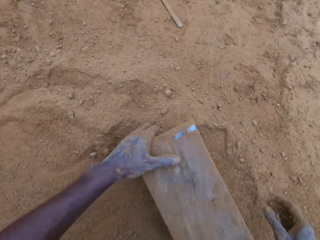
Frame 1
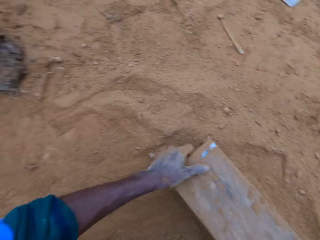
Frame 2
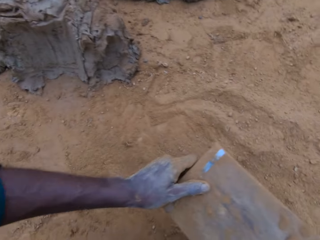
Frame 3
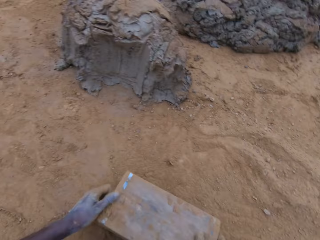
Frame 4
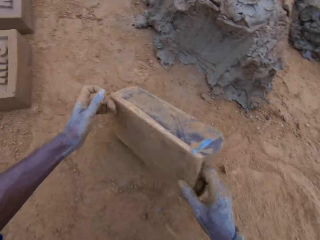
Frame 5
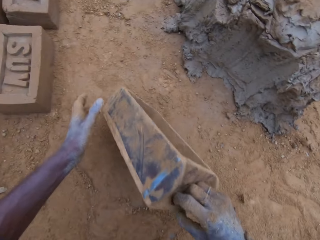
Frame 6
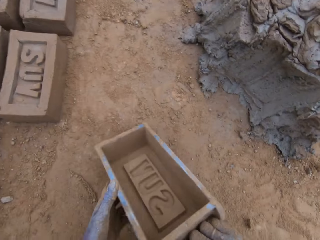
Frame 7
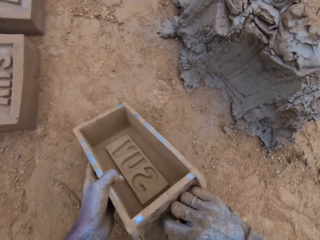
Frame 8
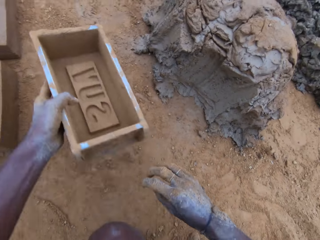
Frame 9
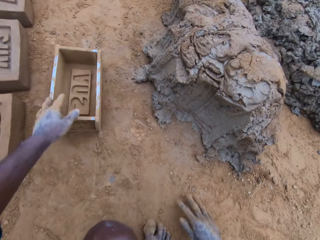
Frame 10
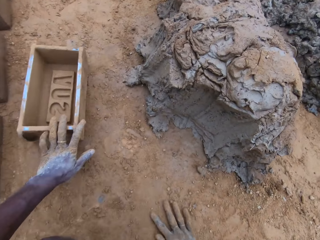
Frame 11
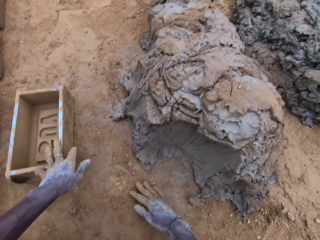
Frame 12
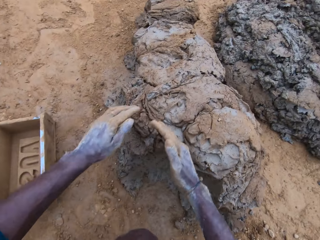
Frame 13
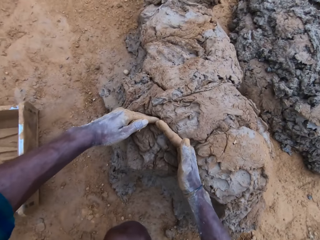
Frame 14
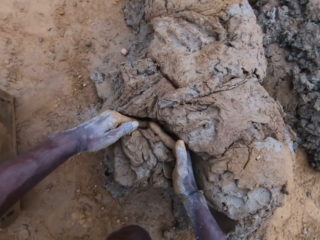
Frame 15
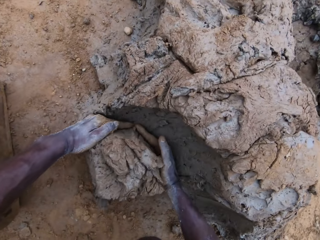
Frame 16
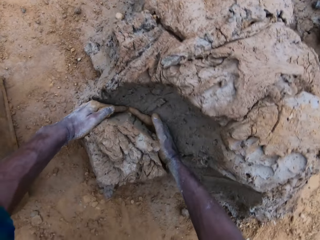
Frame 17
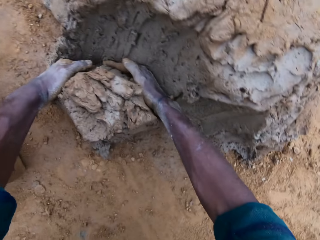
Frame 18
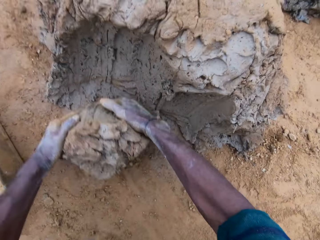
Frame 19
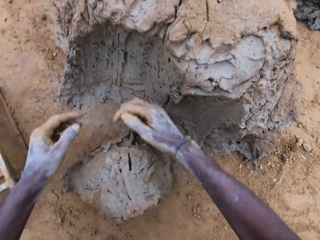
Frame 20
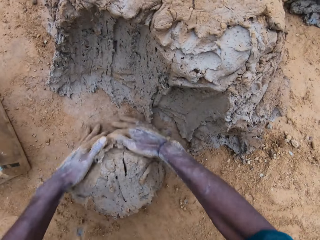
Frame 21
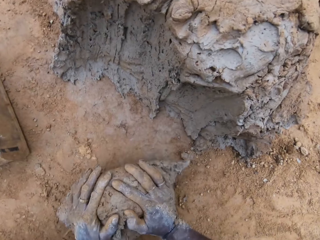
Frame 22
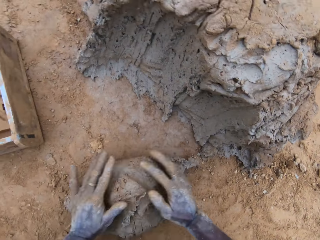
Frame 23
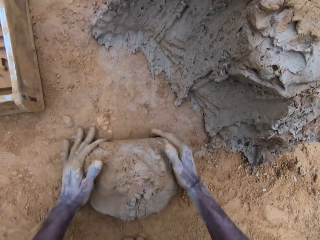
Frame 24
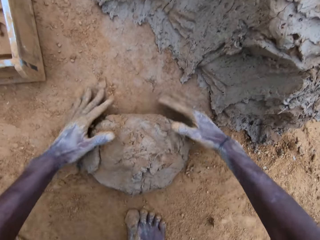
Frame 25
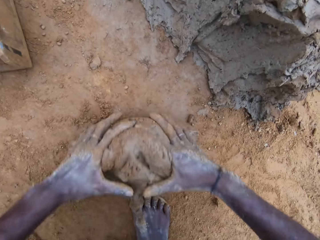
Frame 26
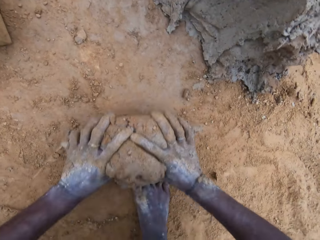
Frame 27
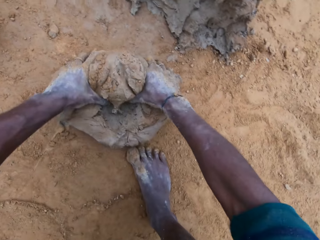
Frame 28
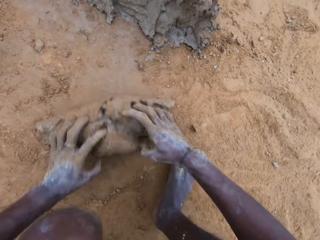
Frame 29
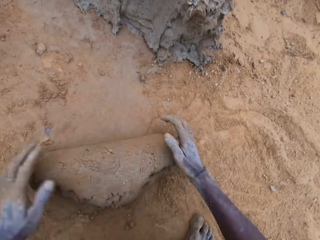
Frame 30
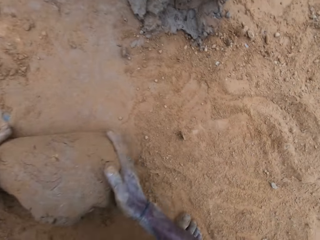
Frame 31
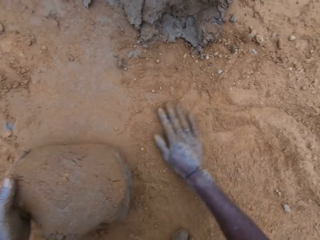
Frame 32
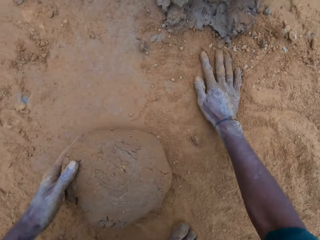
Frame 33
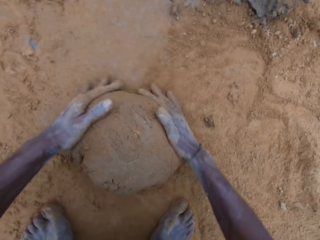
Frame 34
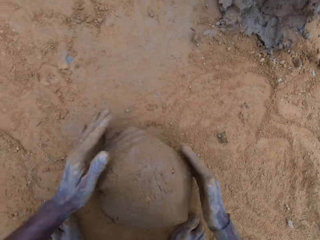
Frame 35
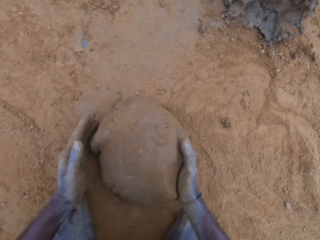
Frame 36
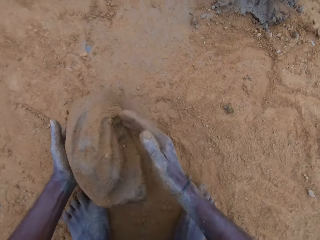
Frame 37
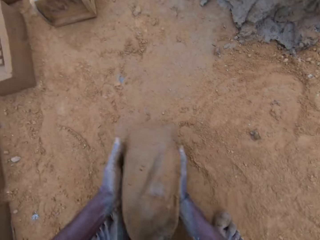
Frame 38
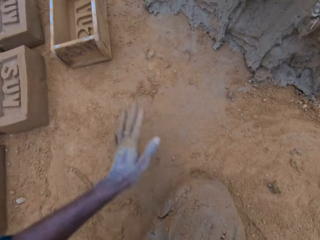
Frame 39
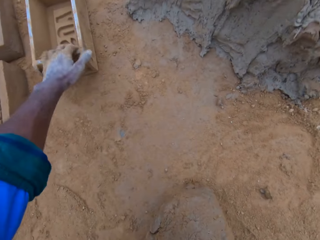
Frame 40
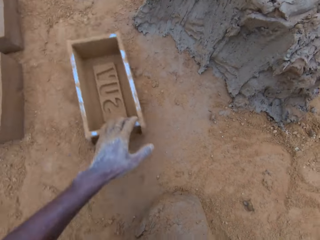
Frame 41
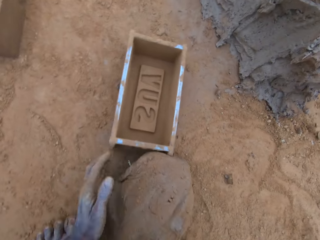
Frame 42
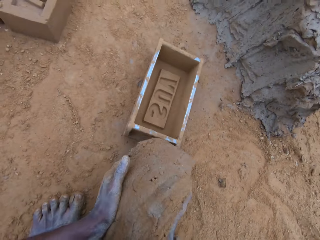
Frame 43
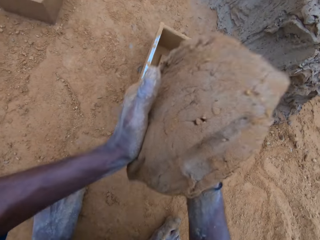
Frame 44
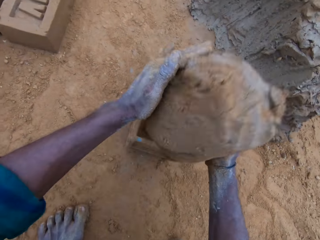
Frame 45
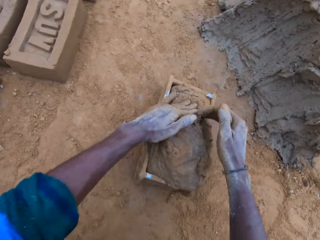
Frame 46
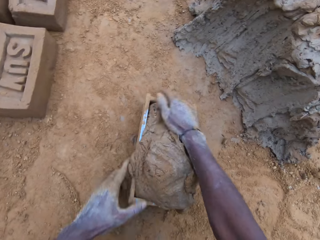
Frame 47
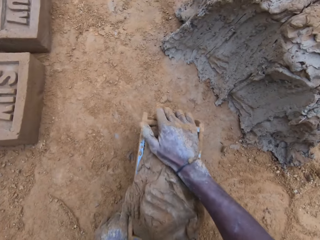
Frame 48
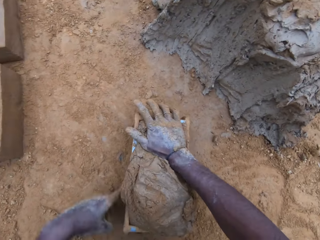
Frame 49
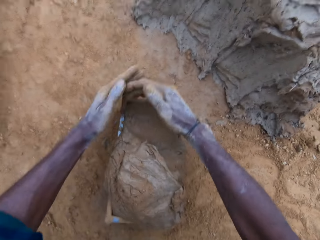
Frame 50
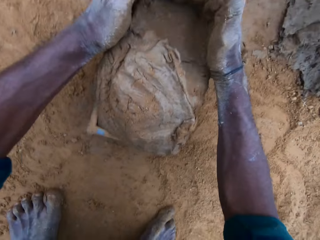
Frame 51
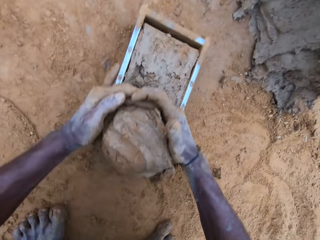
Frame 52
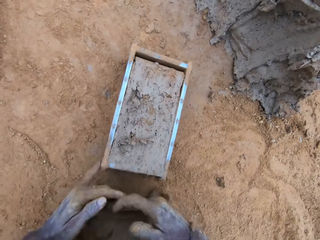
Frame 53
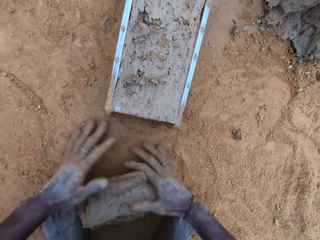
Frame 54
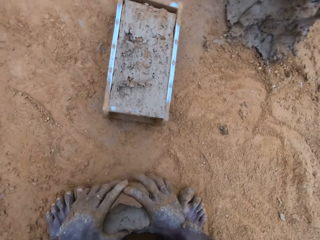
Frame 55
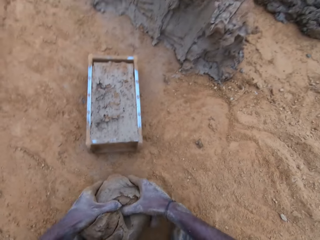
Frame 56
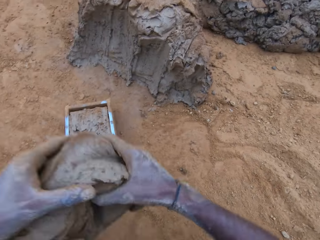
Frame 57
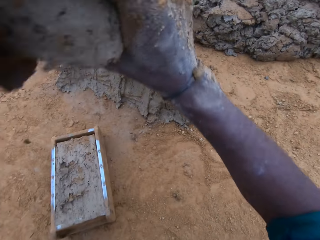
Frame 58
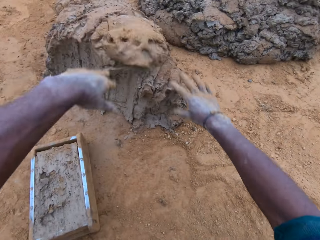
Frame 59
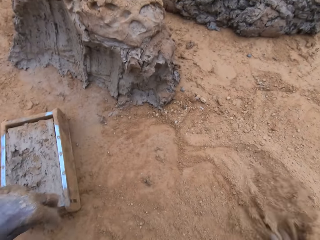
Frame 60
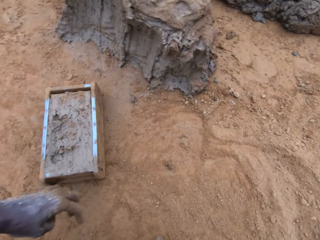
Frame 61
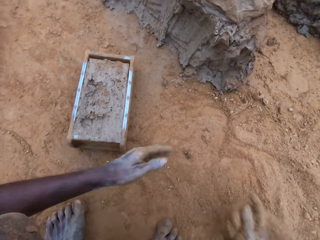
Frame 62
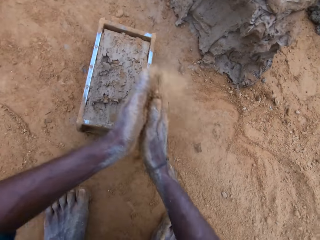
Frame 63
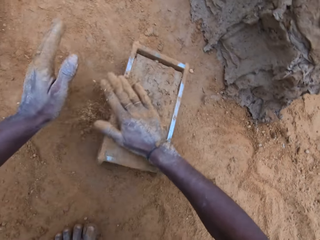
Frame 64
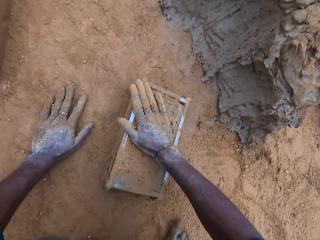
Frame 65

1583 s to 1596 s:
The camera wearer scoops sand. He puts sand into the mold block. He pours sand from a brickmould, flips up the brickmould and puts down the brickmould. He cuts the mortar with his hand. He scoops clay with hands and rolls the clay with hands. He mixes the mortar with sand on the ground. He picks the clay with hands. He adjusts the block mold. He moves the brickmould with a hand. He puts down the clay in the brickmould with hands. He scoops the clay with hands. He cuts out of the mortar. He picks the clay with hands. He throws the cut out mortar to the rest with hands.

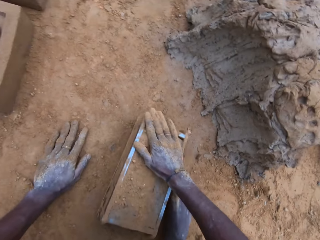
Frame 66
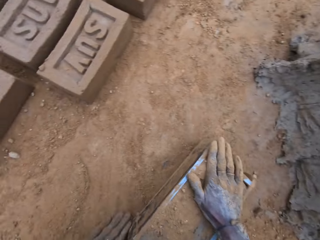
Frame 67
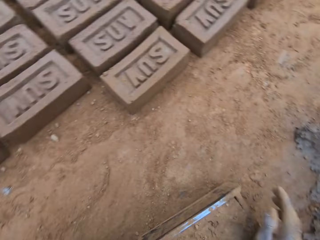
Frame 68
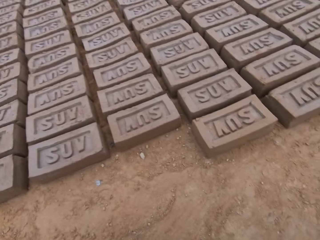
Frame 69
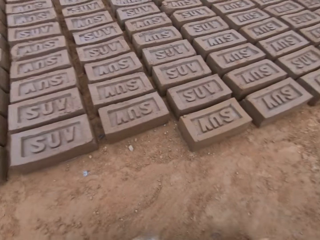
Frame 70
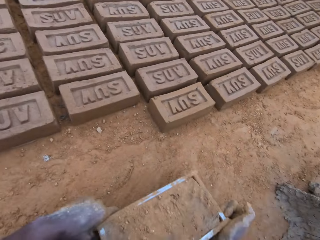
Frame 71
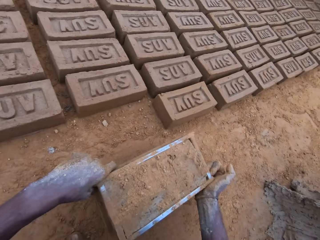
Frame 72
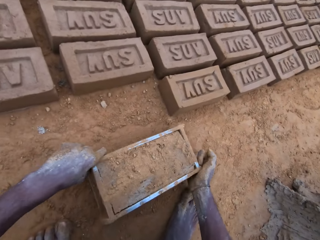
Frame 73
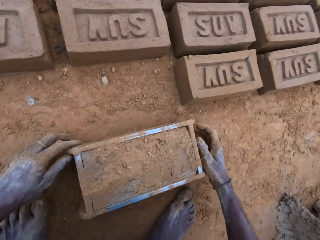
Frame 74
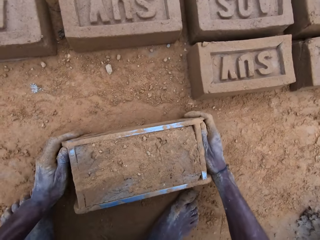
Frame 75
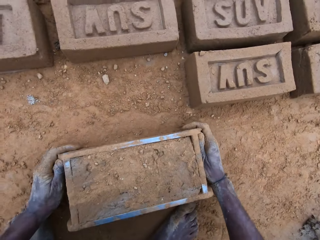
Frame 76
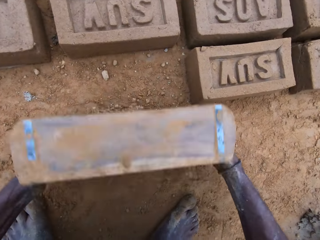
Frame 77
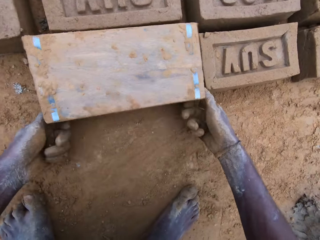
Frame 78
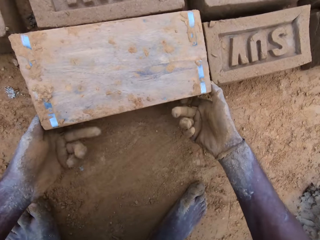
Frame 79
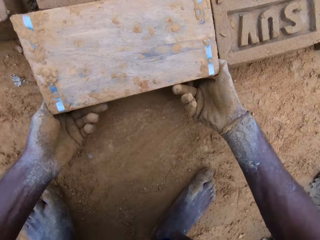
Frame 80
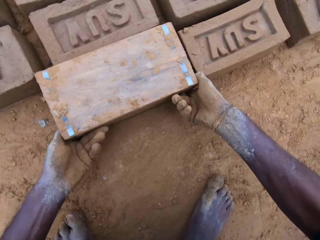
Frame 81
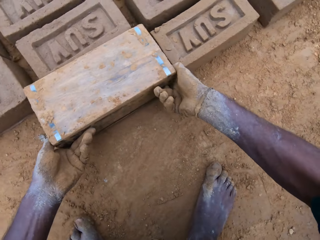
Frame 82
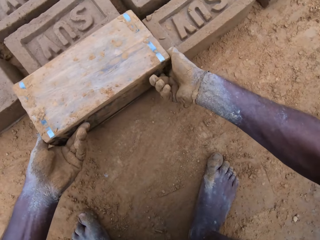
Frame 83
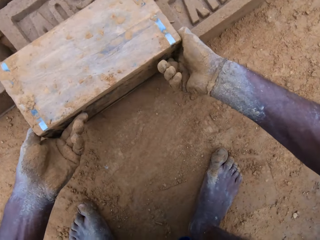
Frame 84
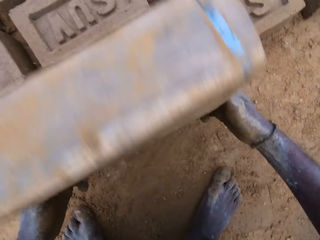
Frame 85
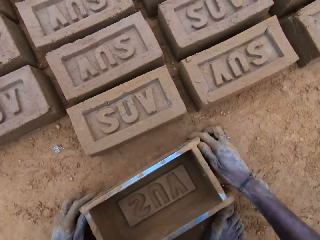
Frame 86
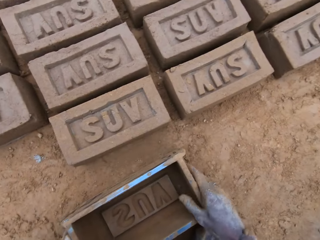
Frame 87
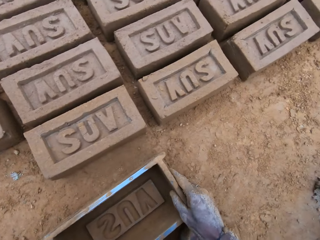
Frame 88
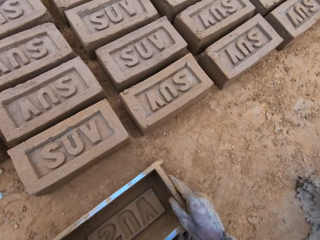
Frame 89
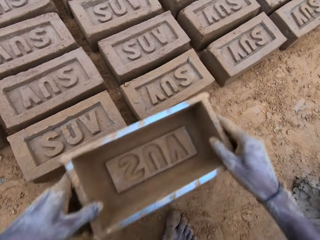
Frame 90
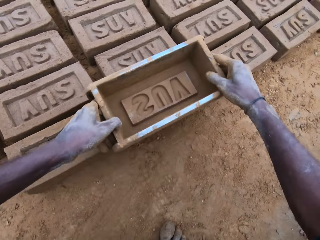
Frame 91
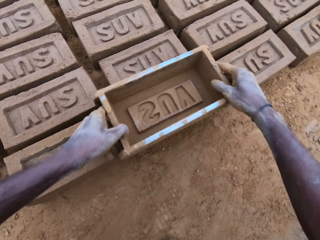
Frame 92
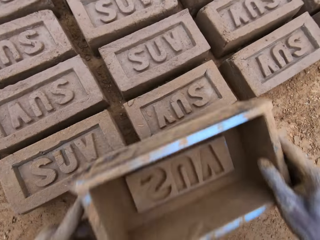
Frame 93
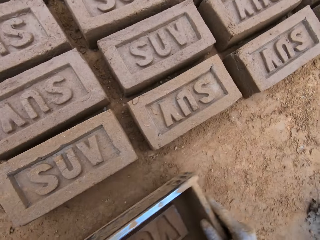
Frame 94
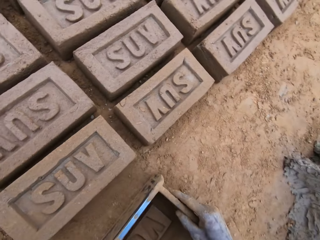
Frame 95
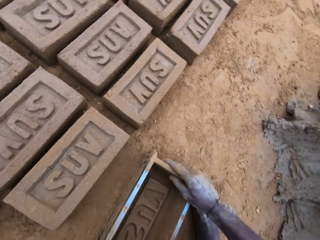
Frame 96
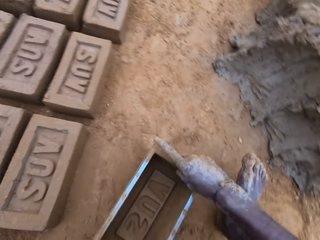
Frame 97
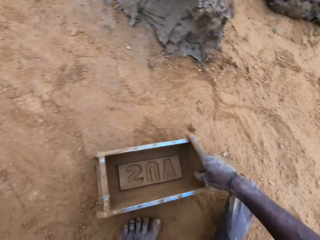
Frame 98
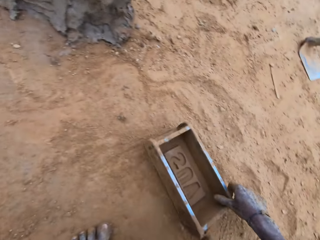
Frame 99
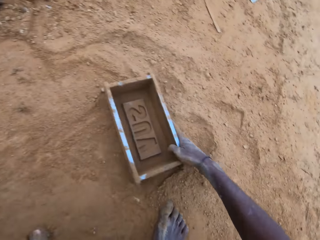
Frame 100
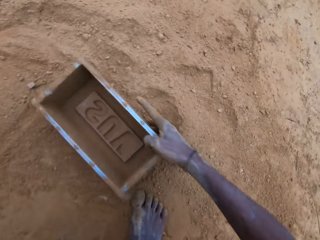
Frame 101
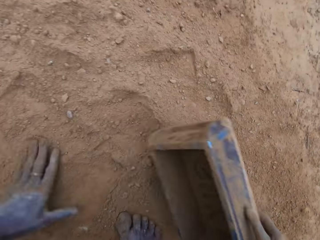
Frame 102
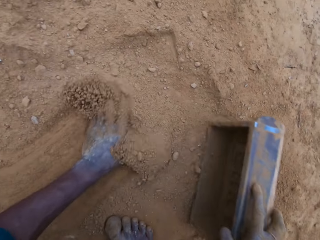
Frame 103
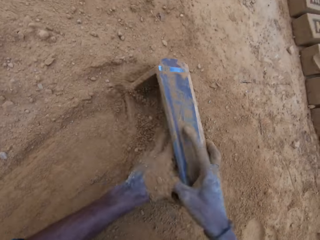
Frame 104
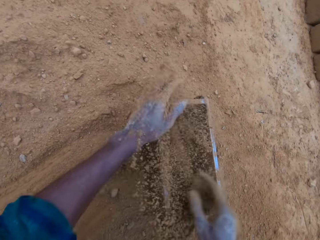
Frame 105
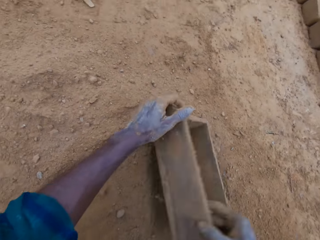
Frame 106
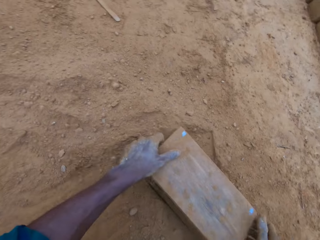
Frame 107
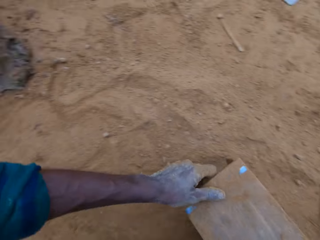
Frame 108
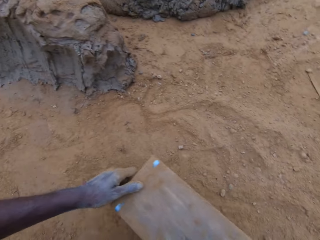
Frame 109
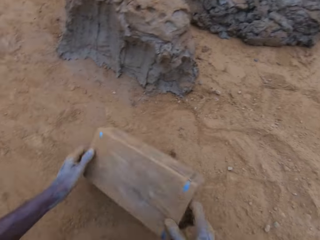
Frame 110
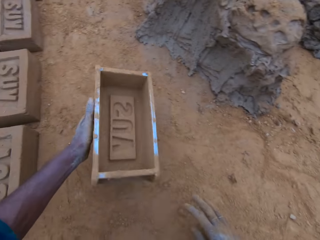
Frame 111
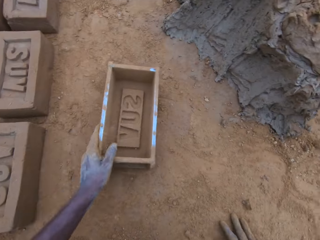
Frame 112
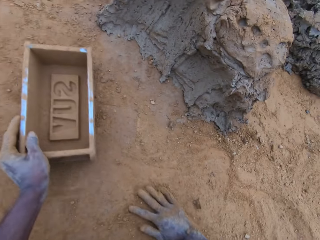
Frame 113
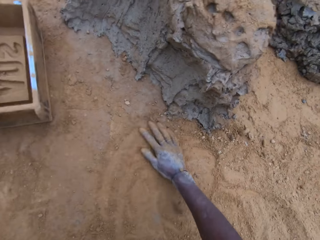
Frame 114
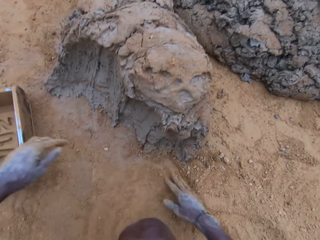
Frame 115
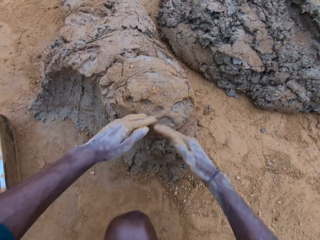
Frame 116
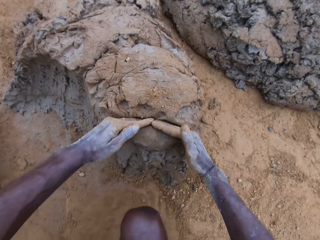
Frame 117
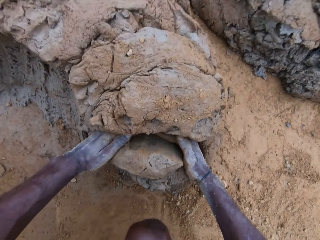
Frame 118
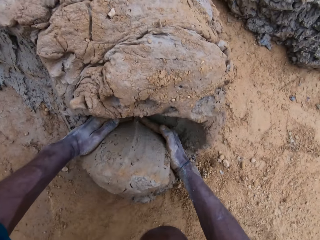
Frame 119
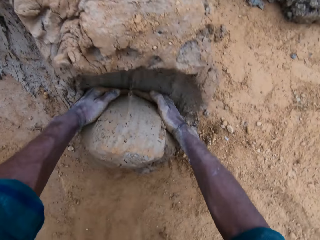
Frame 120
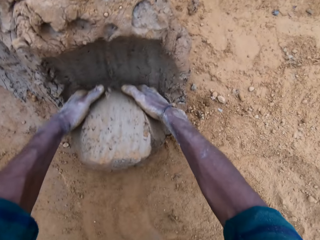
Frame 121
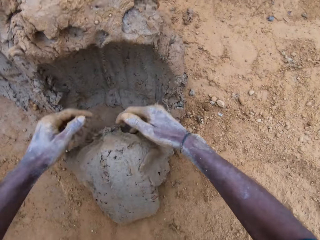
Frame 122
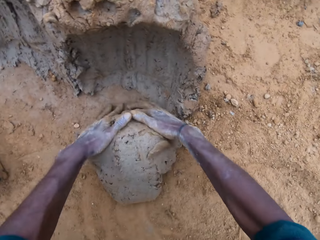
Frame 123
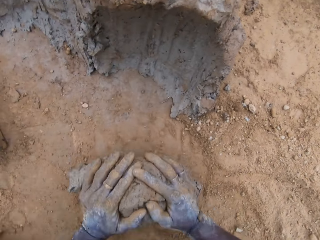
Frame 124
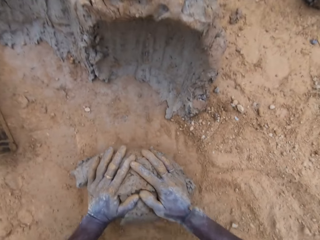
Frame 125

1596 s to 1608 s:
The camera wearer puts a hand on the sand. They put a hand on clay in a brickmould. They put sand into the mold block. They carry the block mold. They put down the brickmould. They flip down the brickmould with hands. They remove the block mold from the mortar. They flip up the brickmould with hands, put the brickmould on a brick and put down the brickmould. They move the brick with a hand. They scoop sand. They put sand into the mold block. They pour sand from the brickmould and put down the brickmould. They scoop the clay with hands. They cut out of the mortar.
